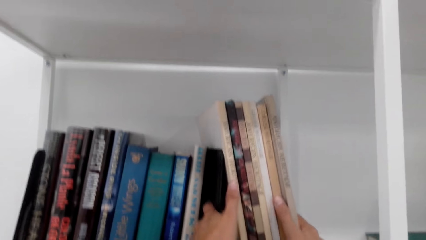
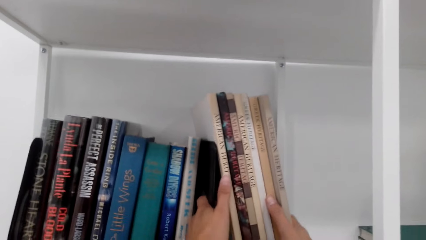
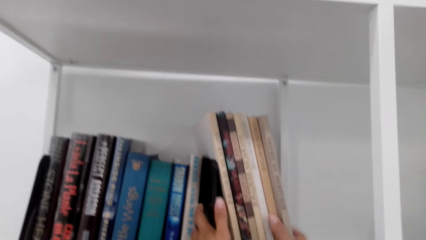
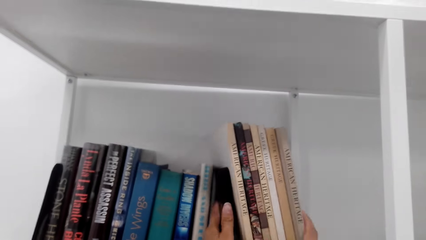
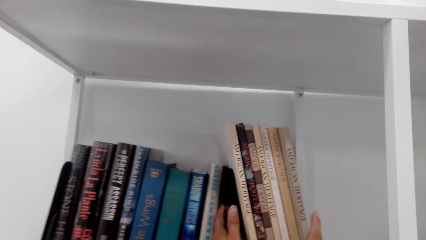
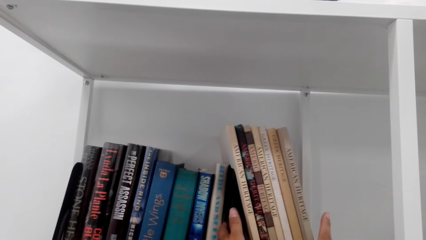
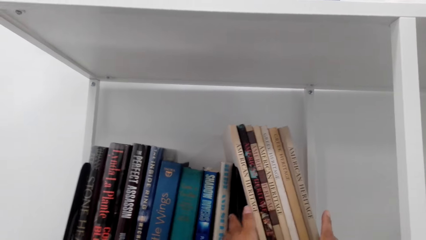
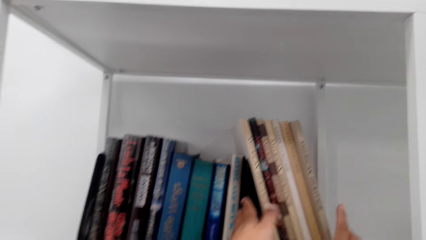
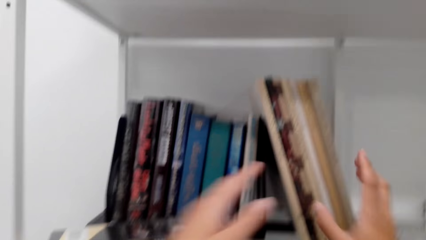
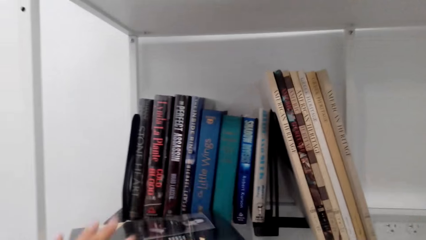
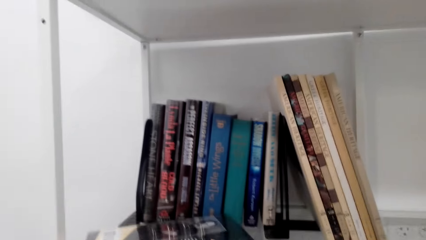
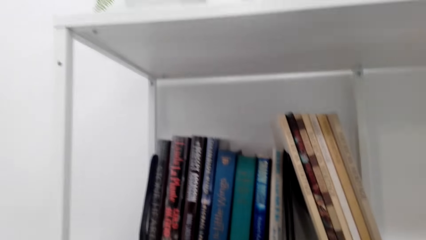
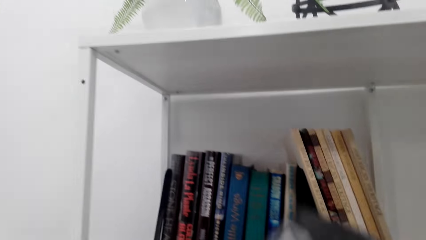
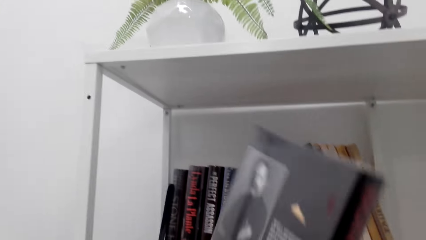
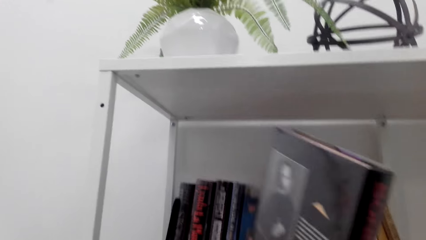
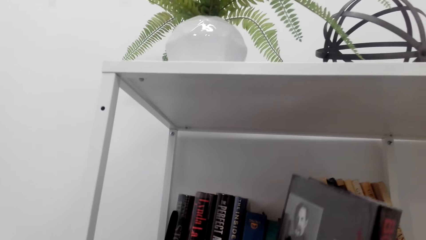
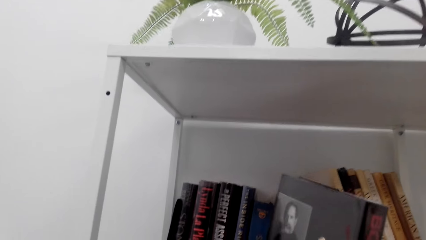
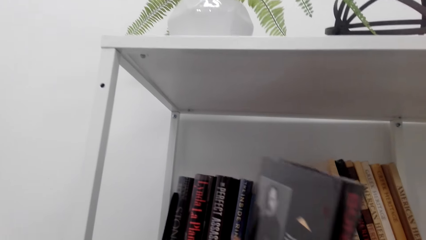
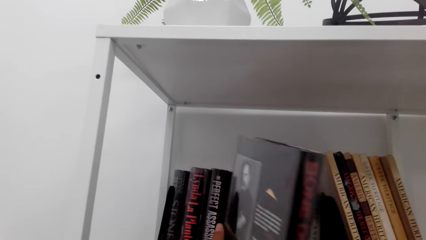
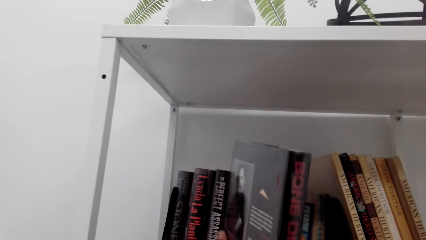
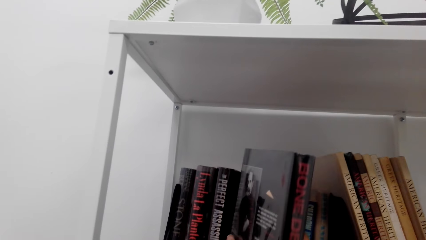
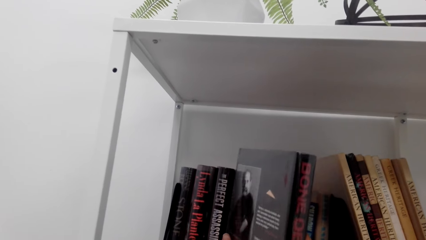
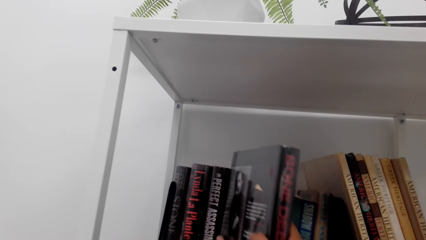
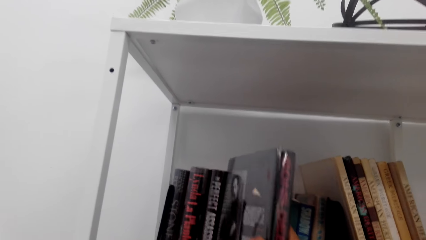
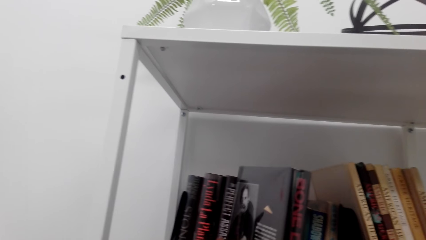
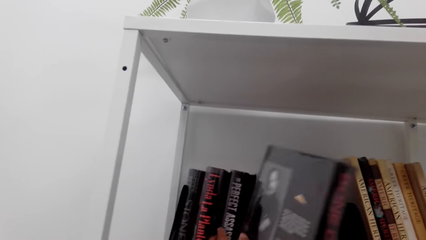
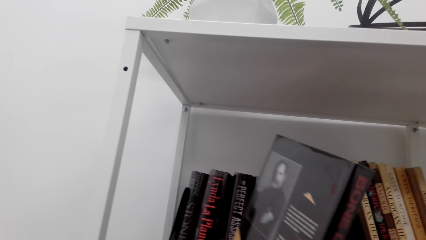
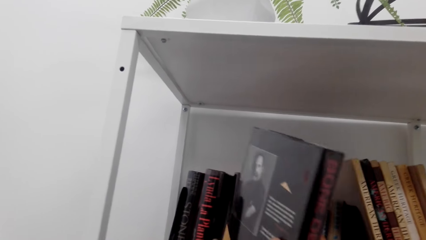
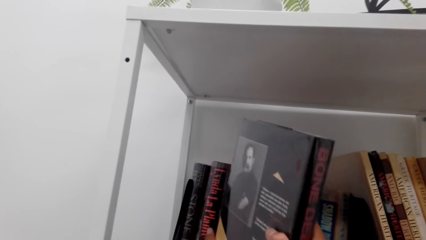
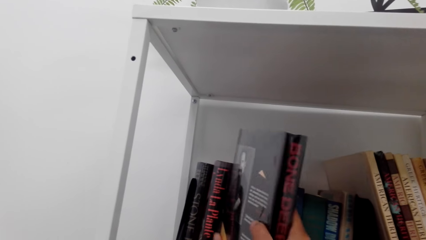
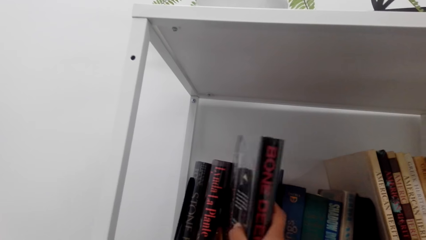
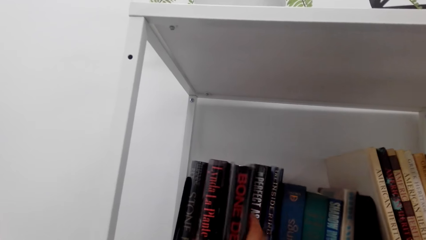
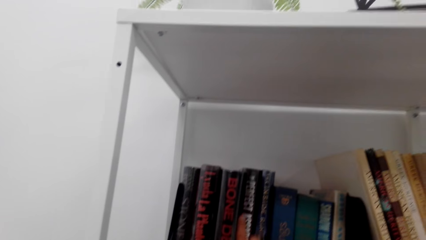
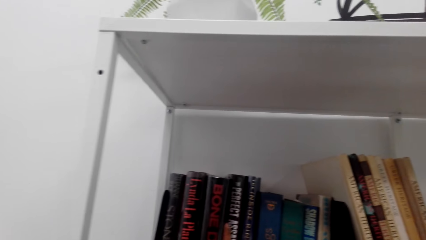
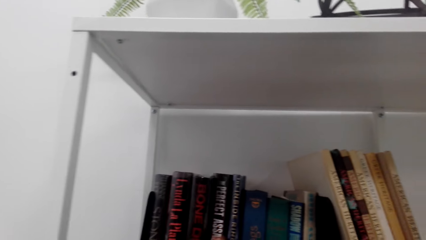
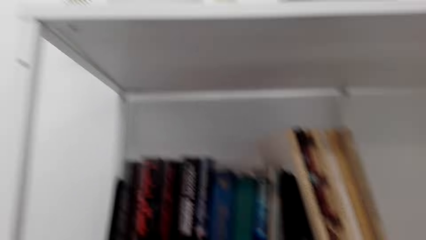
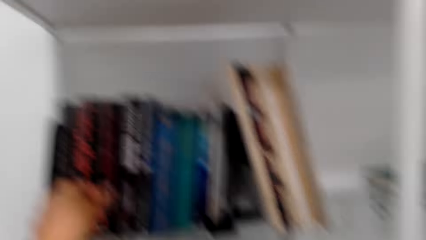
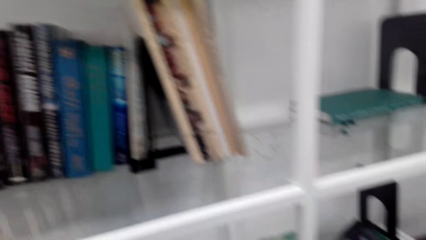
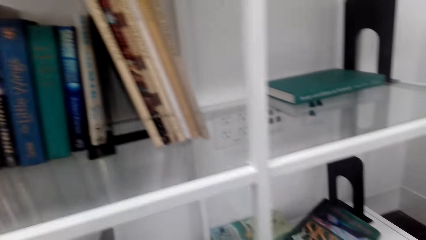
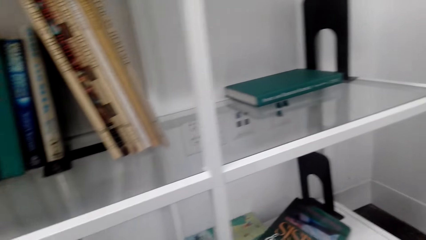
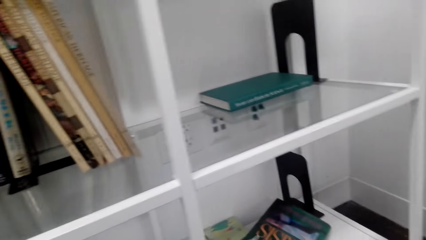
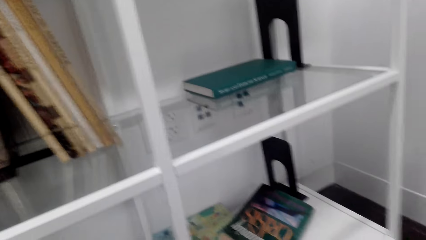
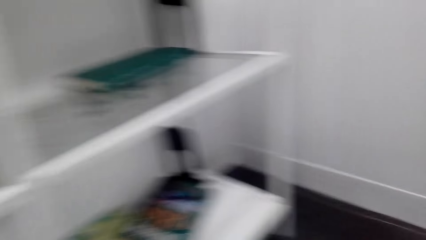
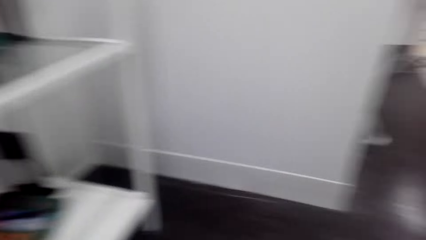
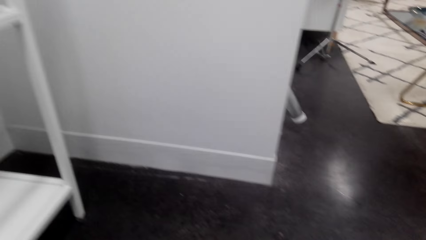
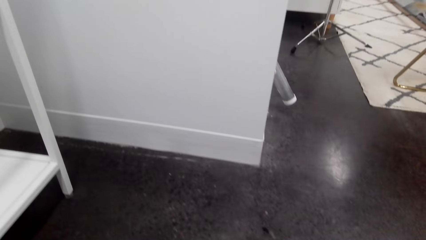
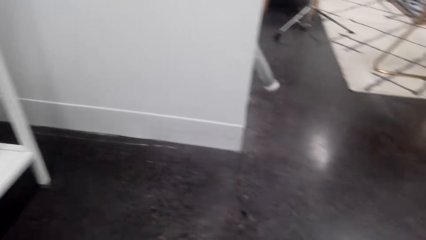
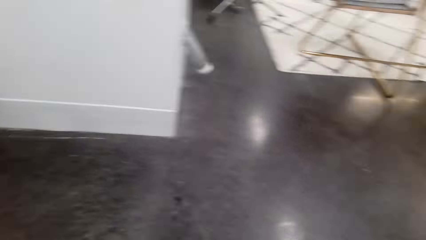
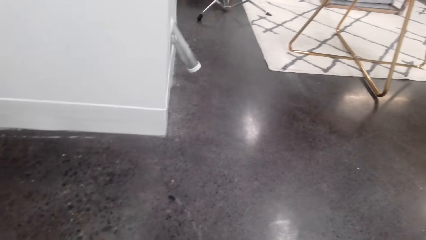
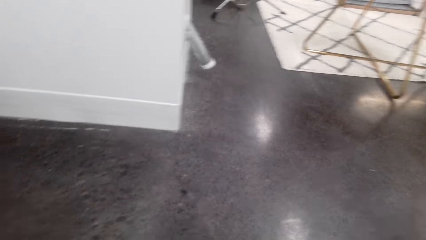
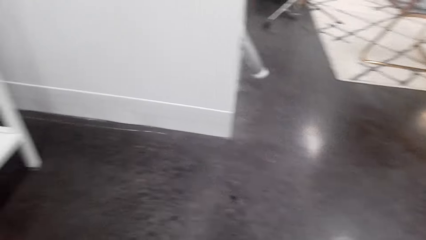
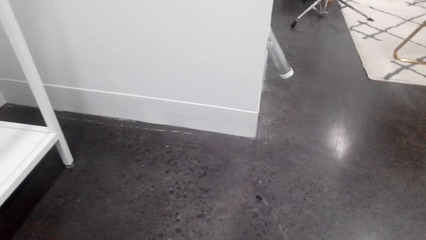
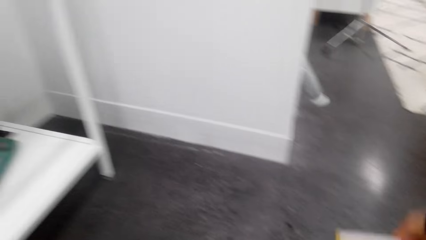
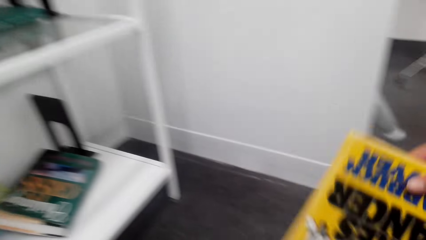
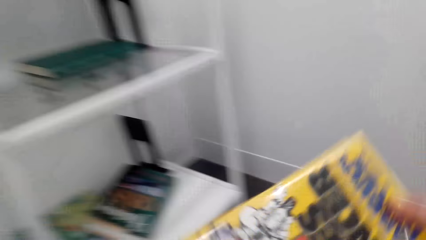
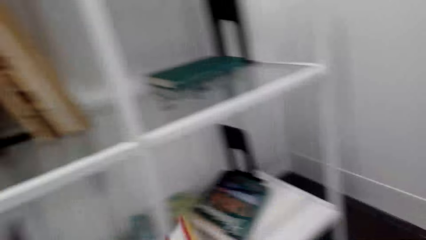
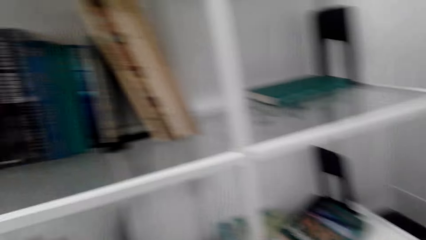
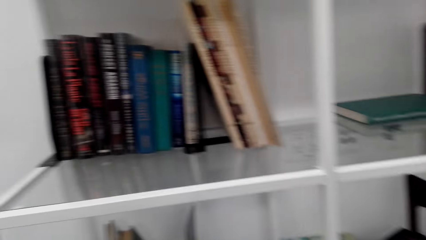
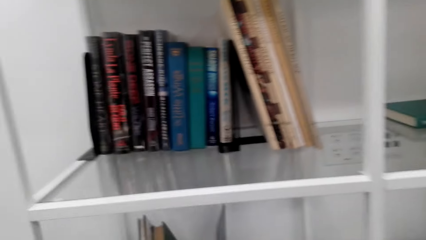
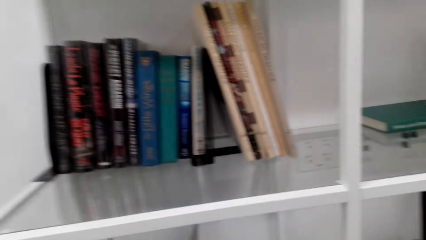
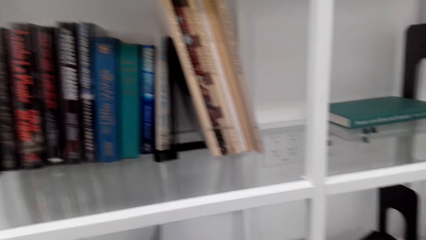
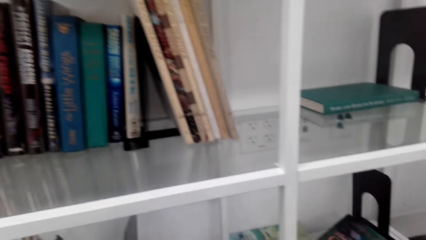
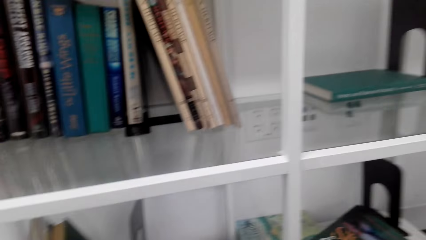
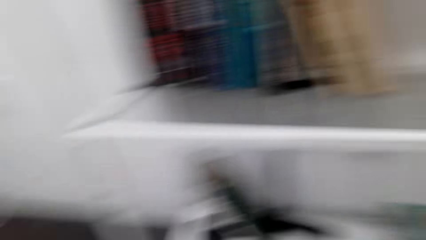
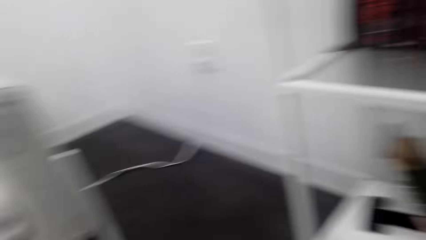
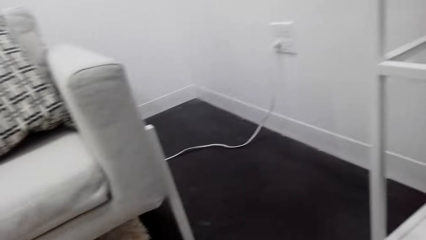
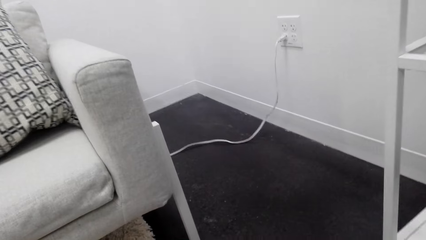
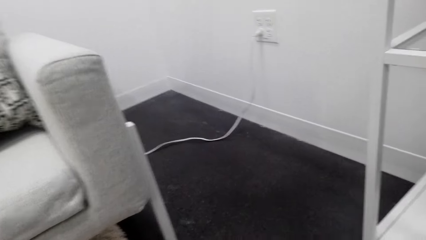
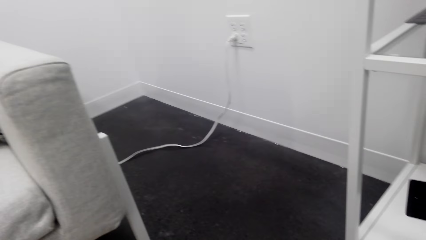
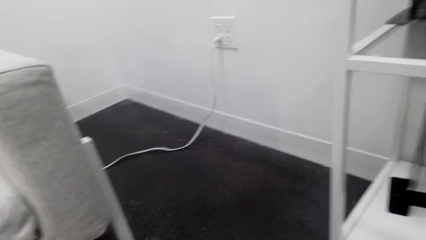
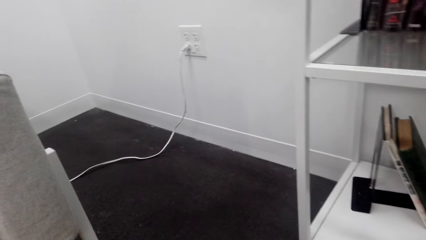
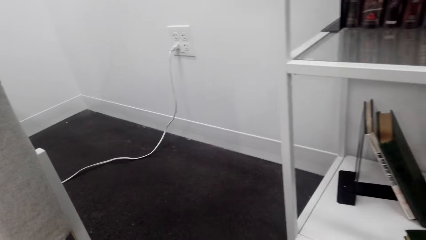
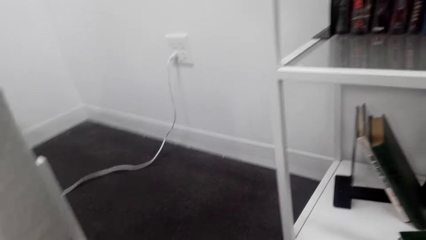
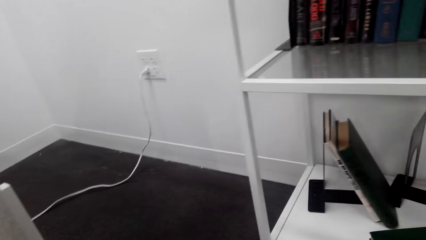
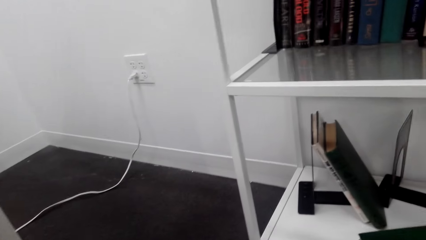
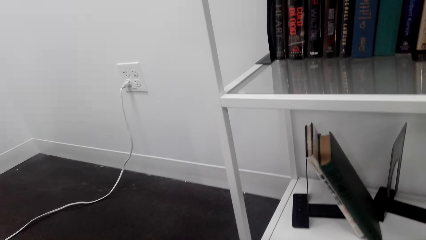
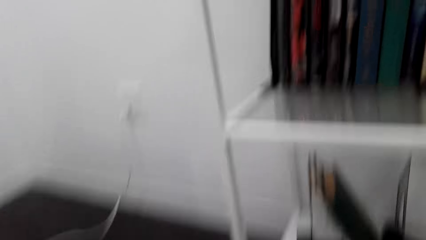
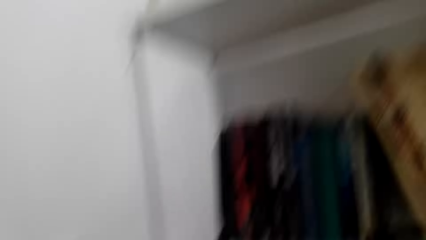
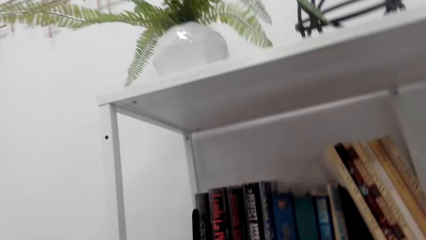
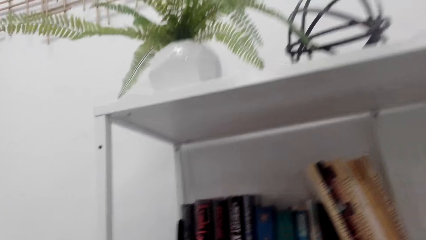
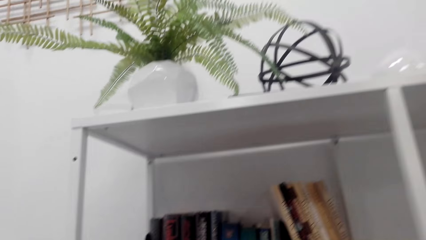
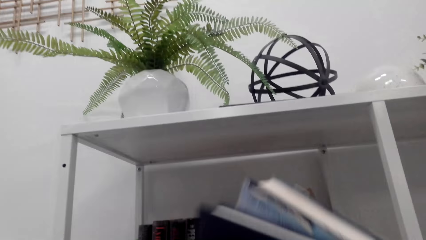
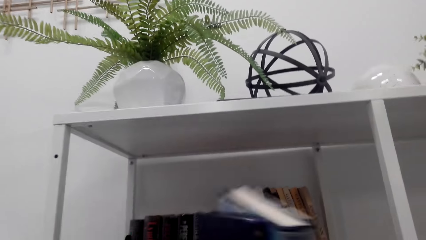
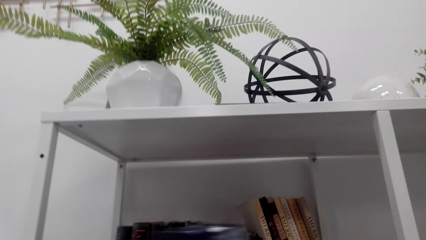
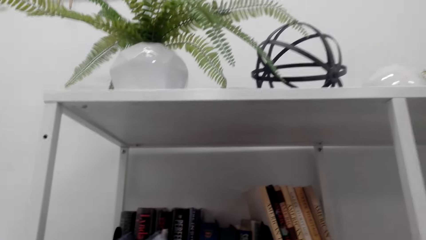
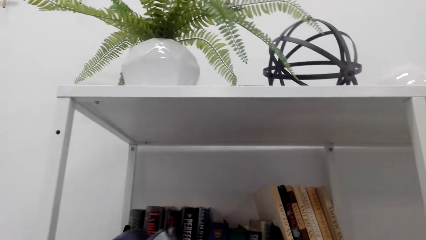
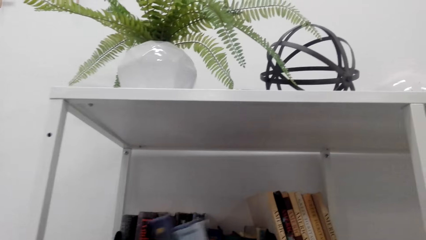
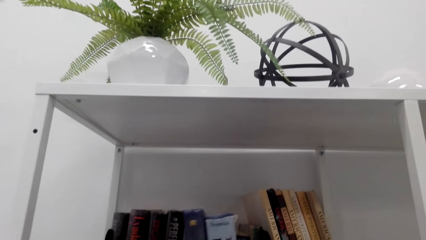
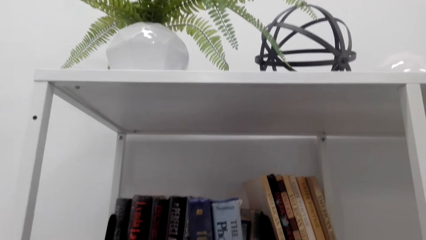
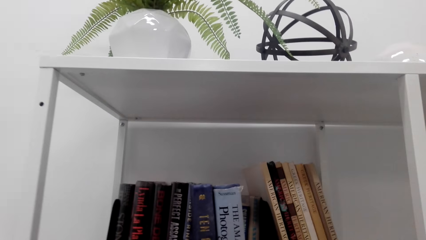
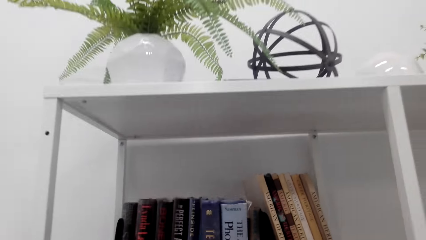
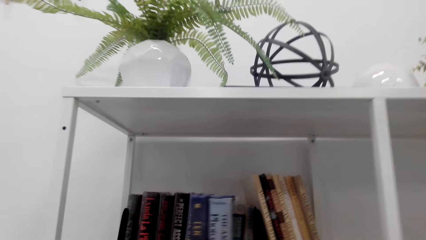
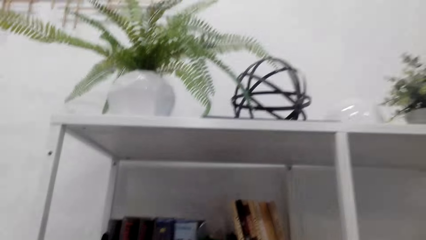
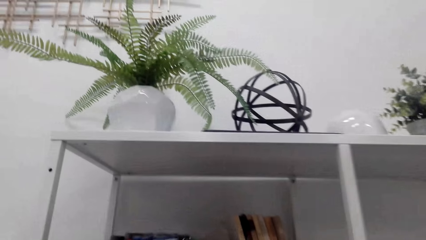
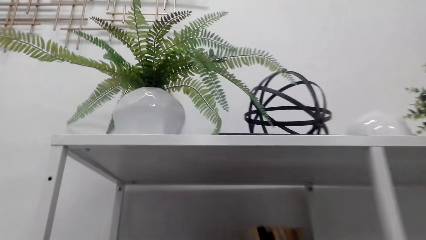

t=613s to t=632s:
The camera wearer fixes a book on a shelf. They pick books on a table. They arrange the books on the shelf.
